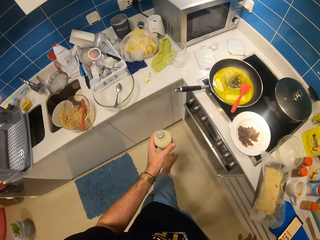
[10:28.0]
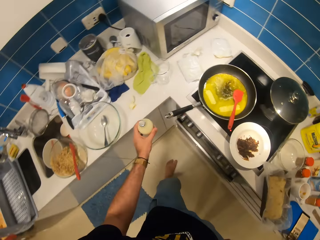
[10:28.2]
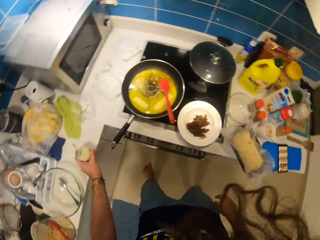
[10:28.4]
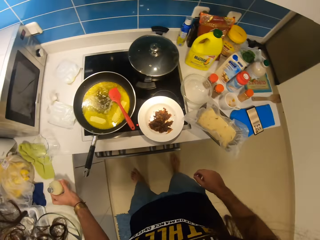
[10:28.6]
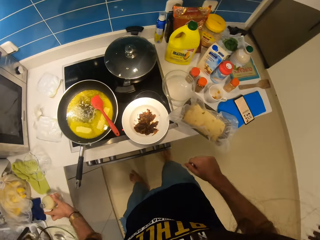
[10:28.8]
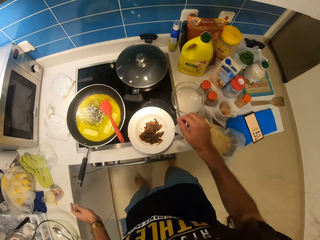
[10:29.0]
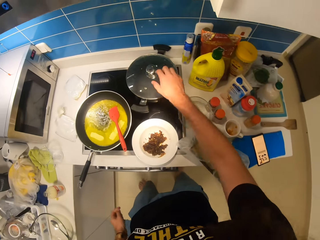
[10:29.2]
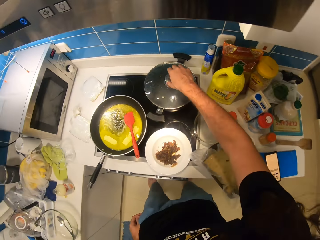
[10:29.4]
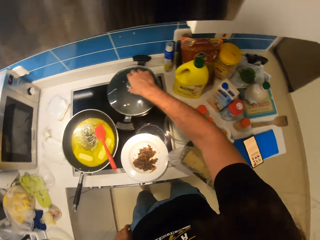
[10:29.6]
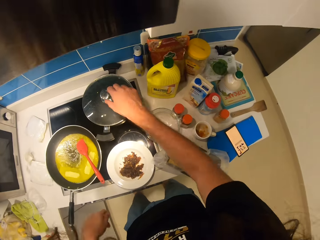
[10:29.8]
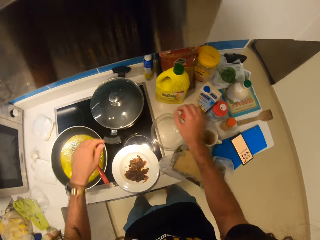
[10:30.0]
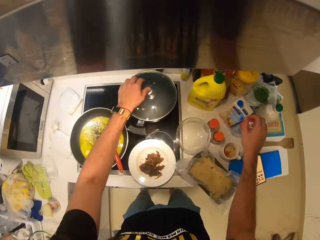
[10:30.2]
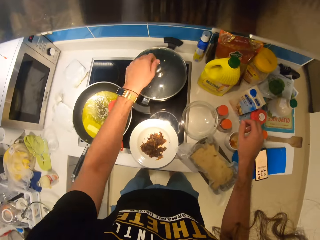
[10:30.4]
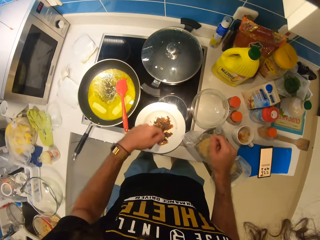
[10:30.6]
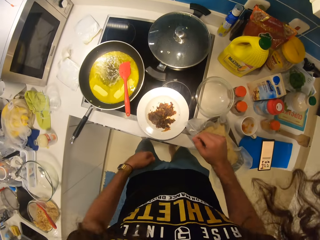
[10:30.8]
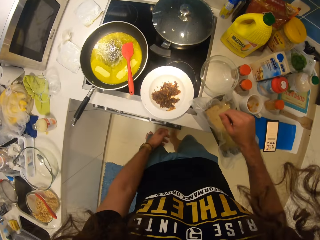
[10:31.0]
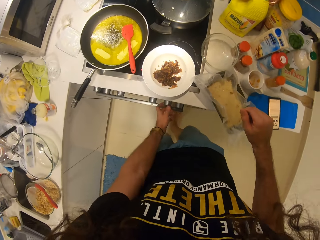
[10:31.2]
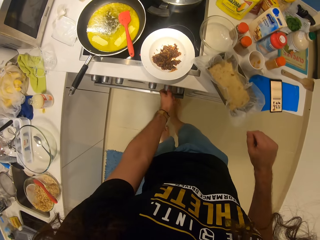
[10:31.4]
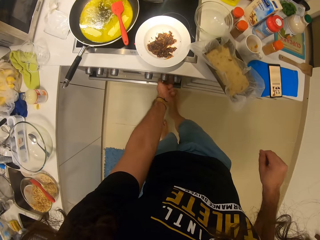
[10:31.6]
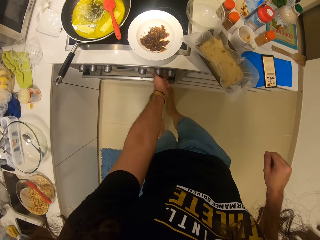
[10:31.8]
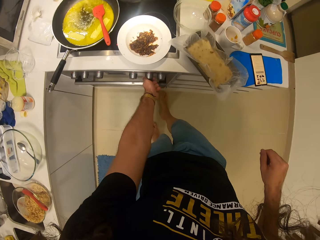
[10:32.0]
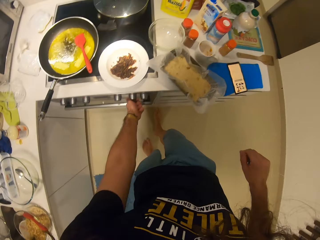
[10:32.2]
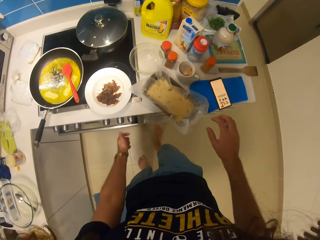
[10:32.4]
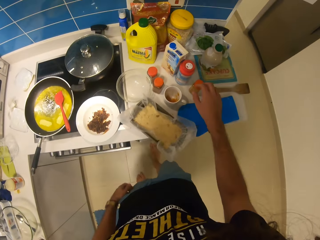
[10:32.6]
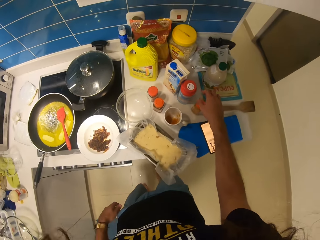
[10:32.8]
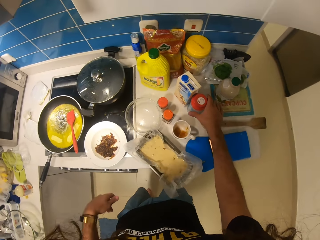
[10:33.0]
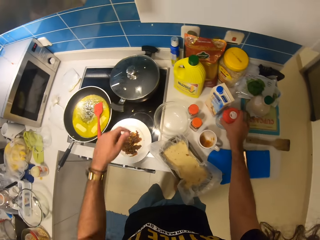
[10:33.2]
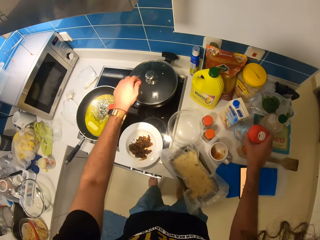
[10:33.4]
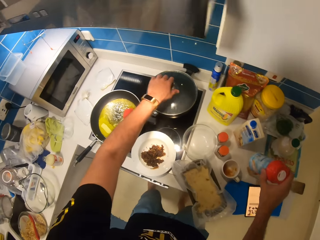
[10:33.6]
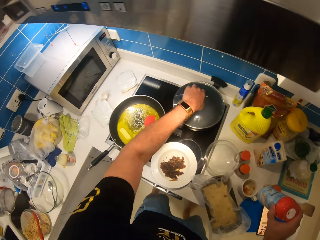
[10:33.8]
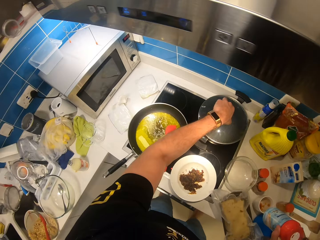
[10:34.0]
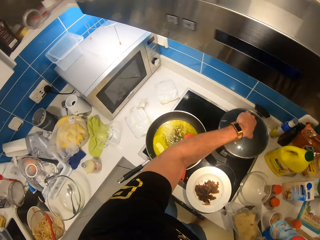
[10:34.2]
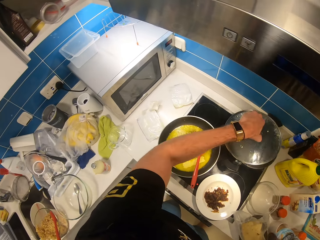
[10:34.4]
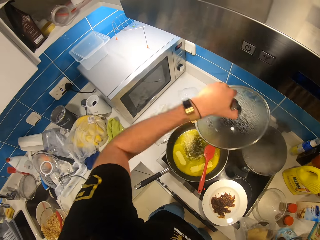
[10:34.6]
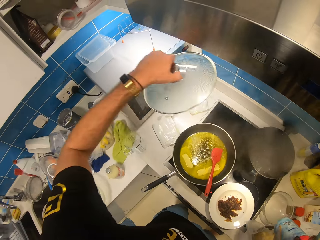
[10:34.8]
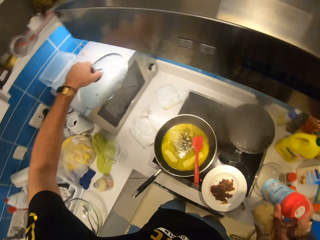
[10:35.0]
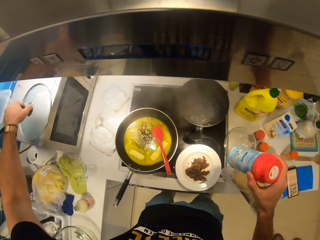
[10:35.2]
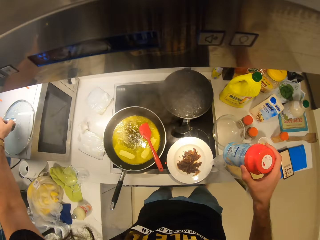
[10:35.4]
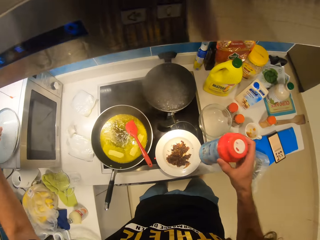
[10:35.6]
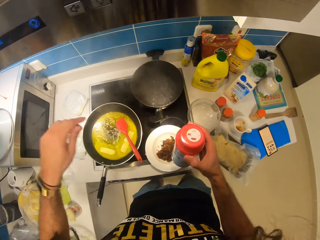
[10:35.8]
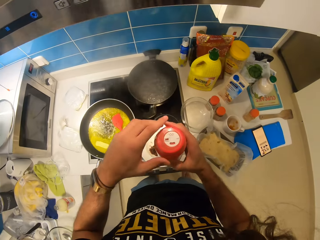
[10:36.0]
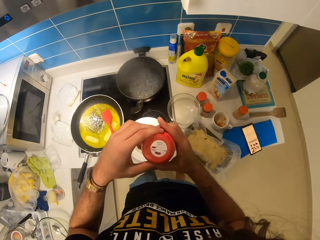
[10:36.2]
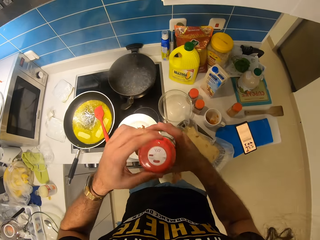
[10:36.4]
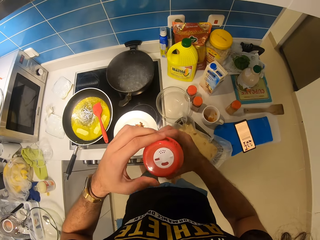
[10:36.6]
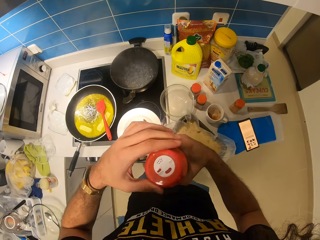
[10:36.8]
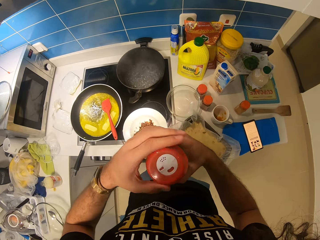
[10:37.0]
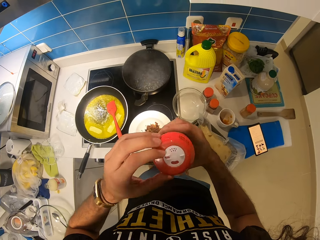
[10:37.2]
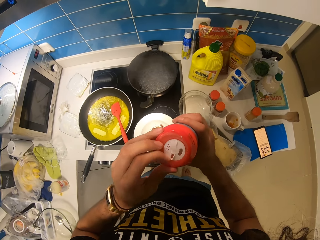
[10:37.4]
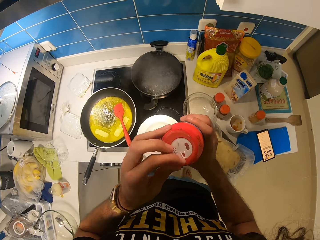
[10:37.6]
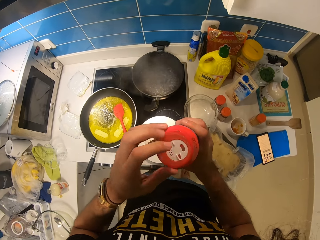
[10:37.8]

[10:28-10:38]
The camera wearer puts the Bonny milk on the countertop. They operate the stove. They pick up a salt bottle. They open the cooking pot lid.

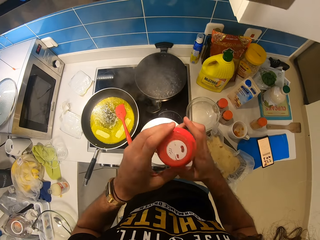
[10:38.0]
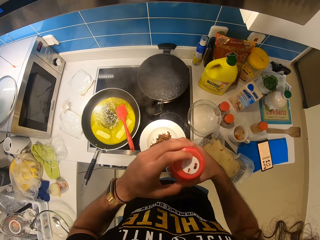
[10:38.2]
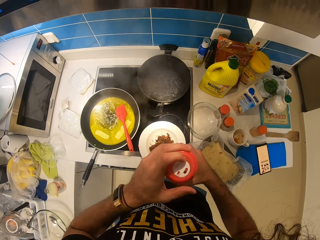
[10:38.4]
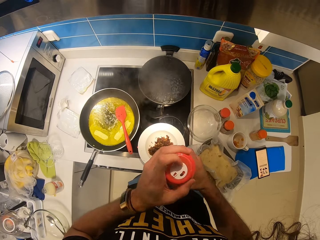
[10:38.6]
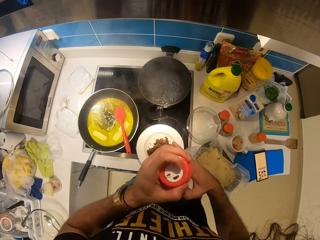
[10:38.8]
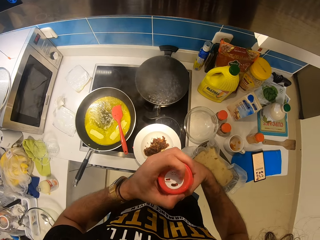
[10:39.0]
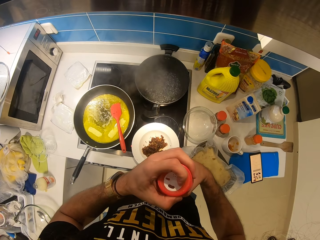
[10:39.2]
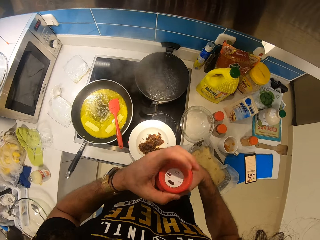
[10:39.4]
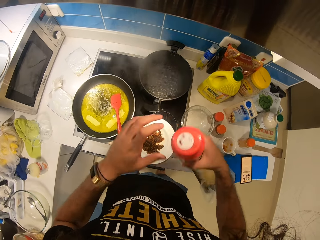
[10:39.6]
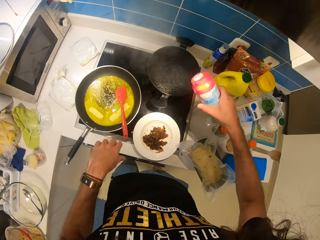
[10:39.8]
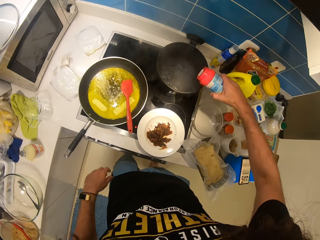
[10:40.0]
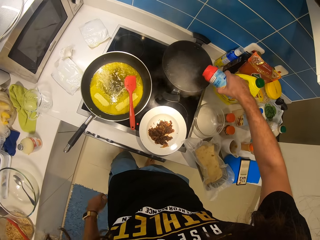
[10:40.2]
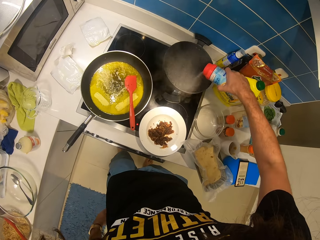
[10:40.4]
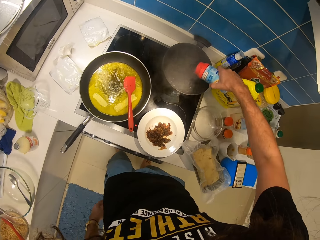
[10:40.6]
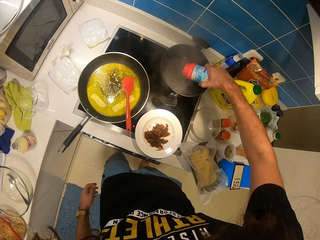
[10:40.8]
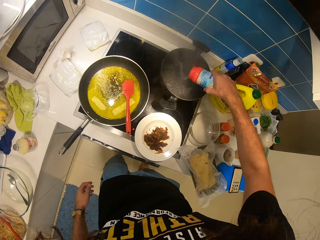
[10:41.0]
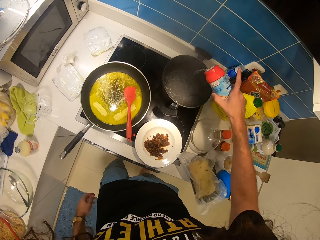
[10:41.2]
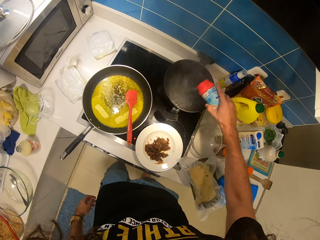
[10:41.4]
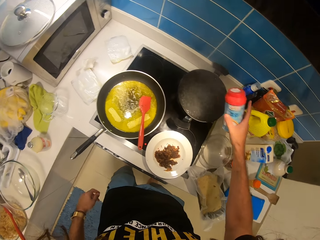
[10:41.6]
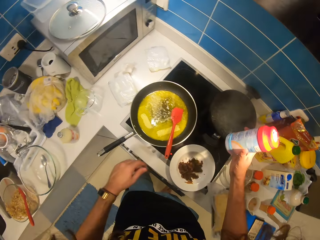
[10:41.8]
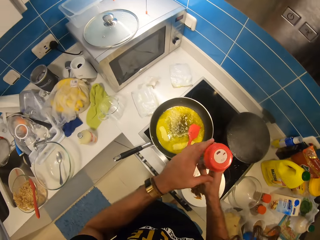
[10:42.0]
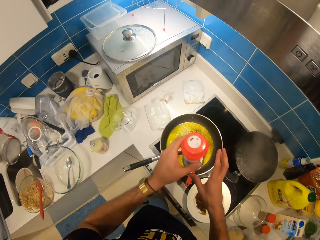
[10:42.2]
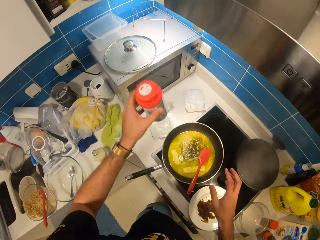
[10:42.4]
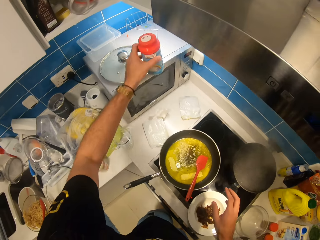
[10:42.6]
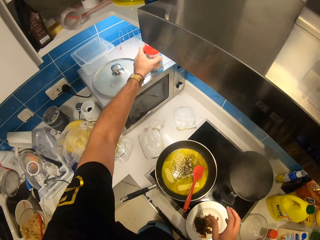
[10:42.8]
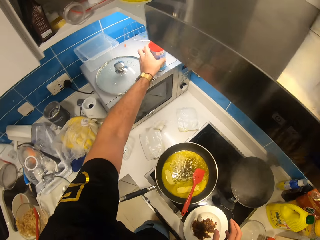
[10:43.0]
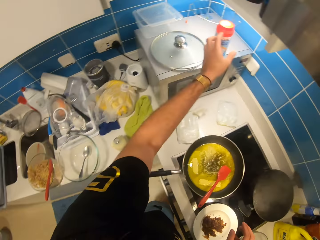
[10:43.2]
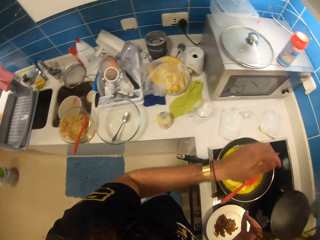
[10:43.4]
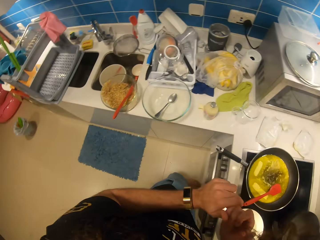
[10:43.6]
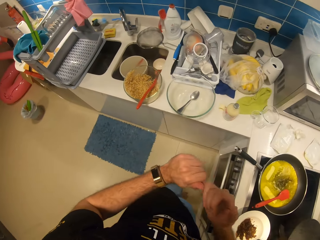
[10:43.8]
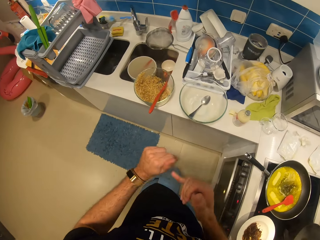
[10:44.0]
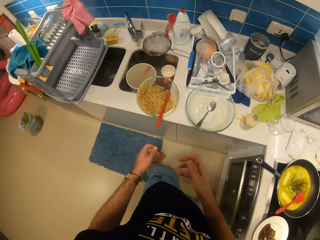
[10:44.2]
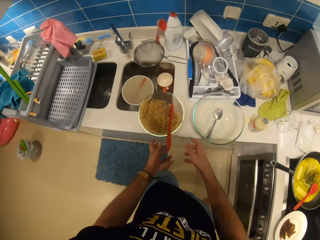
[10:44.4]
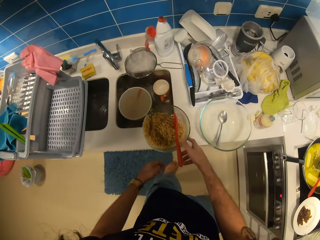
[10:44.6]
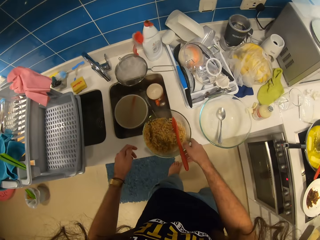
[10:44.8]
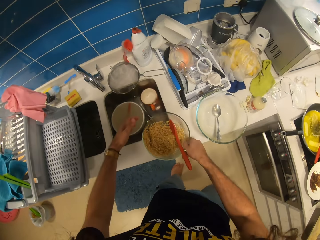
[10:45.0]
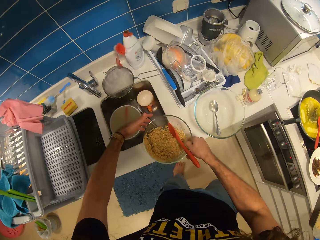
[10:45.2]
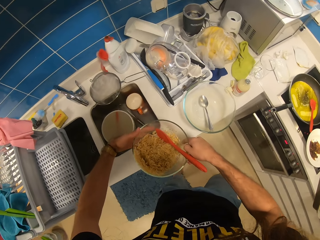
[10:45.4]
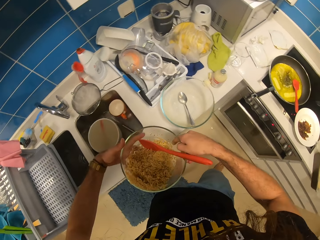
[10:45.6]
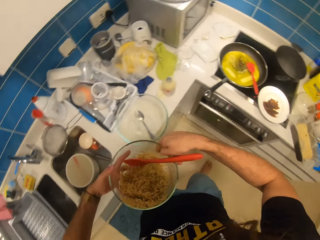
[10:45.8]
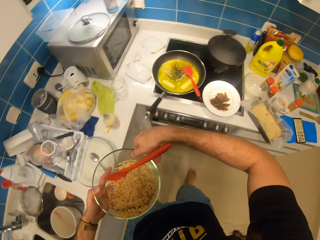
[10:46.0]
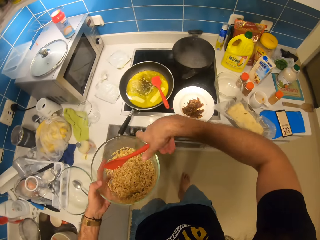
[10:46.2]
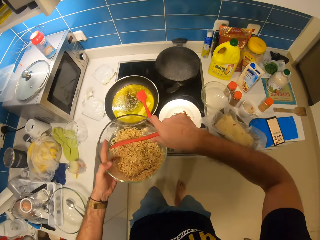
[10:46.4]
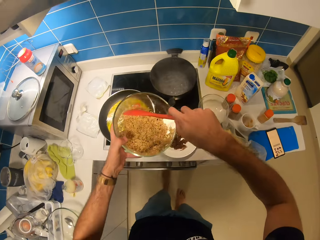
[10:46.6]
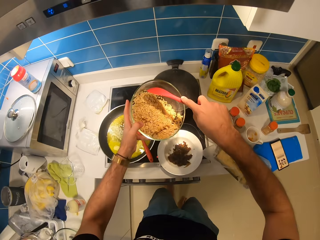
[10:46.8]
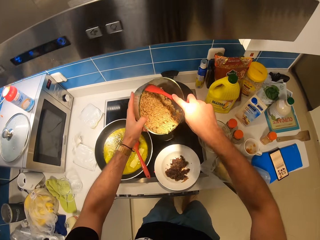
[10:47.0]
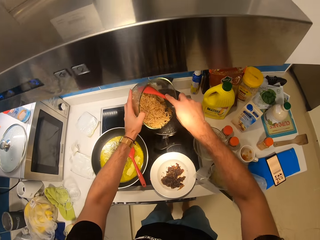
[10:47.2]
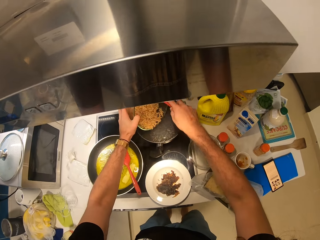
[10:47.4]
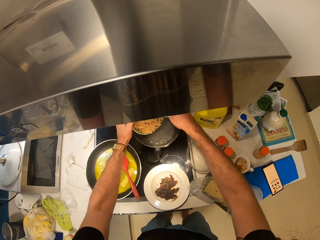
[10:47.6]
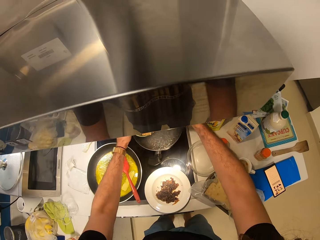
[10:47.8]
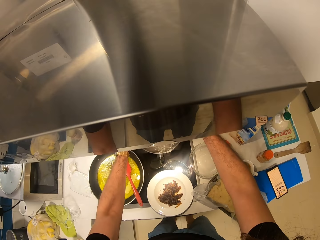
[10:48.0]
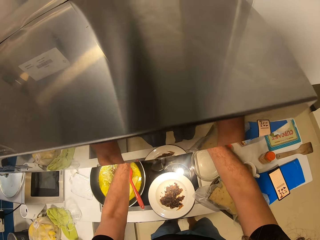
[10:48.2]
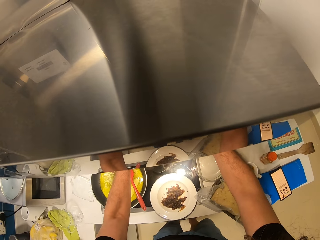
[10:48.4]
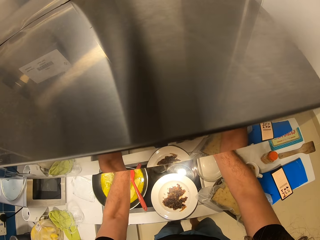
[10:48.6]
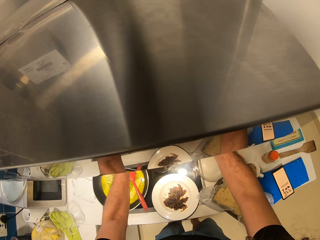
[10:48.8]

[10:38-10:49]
The camera wearer puts salt in the water. They put the salt aside on the micro oven. They pick up the rice in the bowl. They put the rice in the cooking pot.
